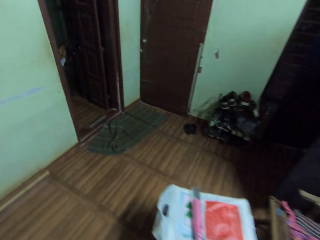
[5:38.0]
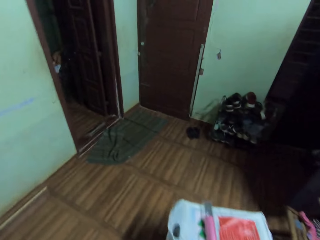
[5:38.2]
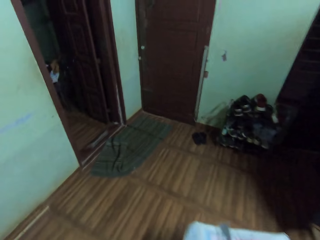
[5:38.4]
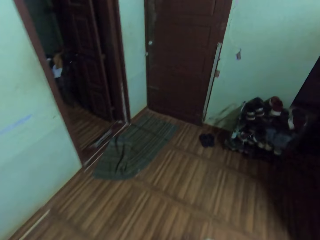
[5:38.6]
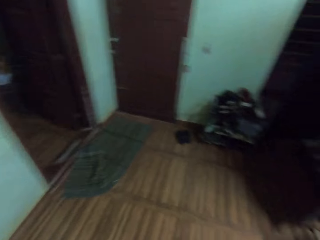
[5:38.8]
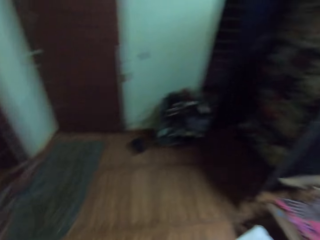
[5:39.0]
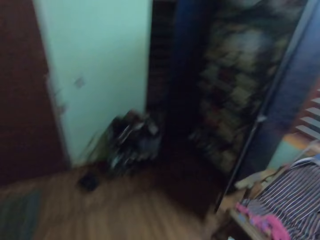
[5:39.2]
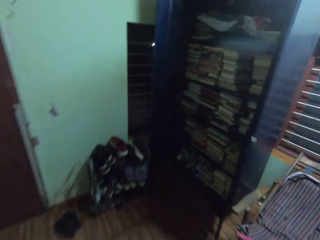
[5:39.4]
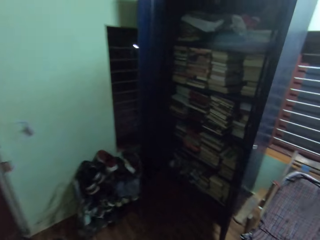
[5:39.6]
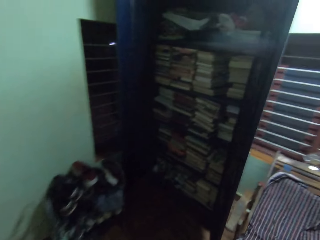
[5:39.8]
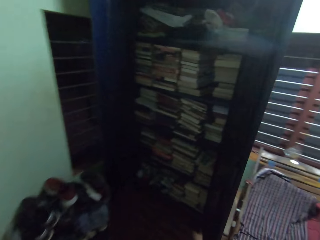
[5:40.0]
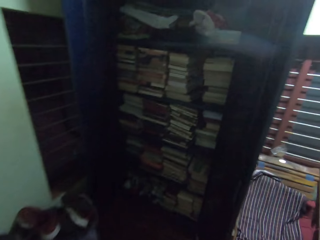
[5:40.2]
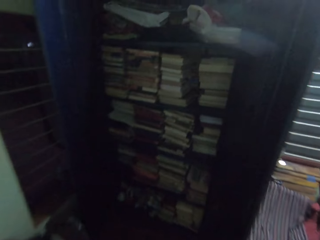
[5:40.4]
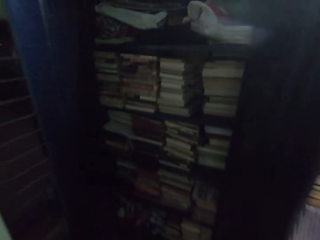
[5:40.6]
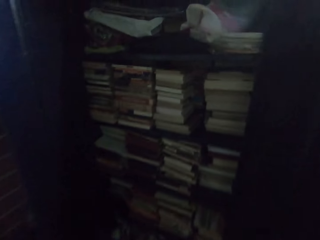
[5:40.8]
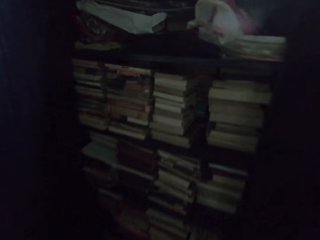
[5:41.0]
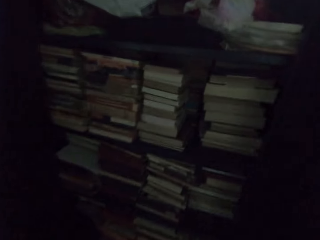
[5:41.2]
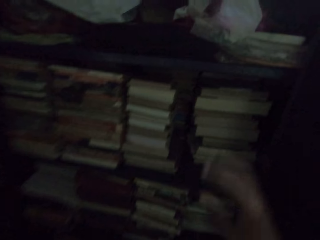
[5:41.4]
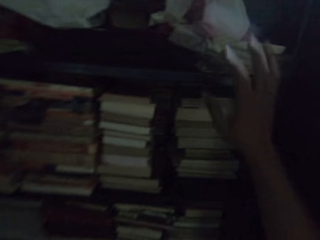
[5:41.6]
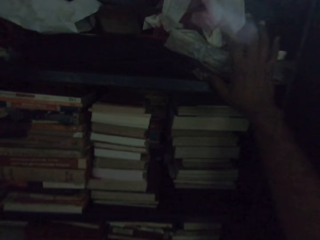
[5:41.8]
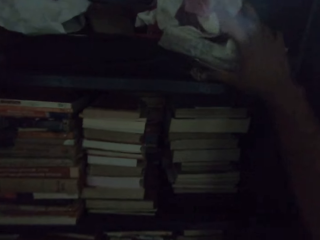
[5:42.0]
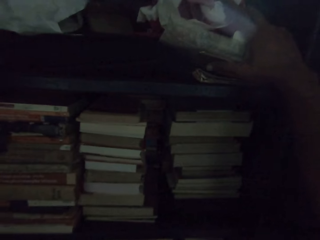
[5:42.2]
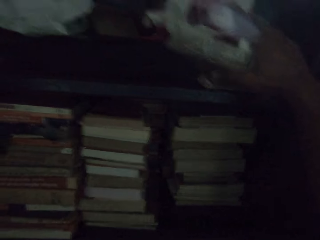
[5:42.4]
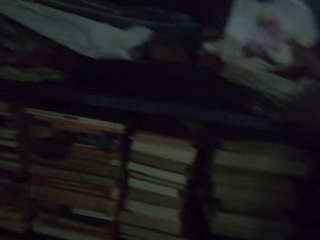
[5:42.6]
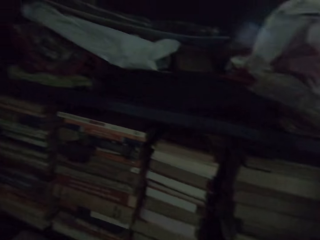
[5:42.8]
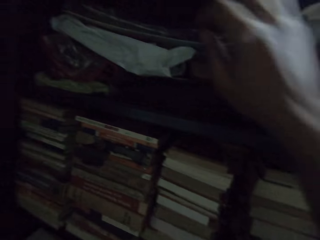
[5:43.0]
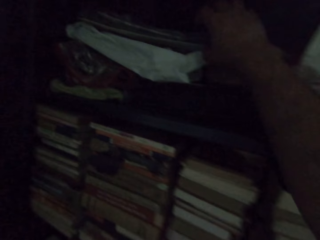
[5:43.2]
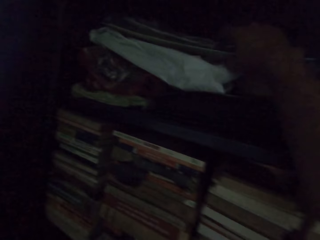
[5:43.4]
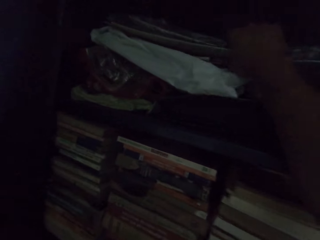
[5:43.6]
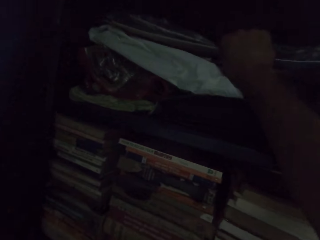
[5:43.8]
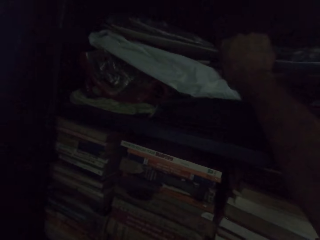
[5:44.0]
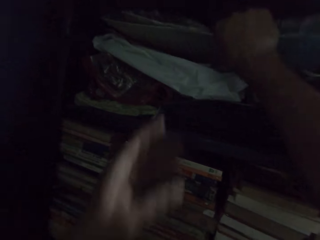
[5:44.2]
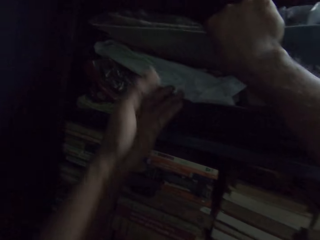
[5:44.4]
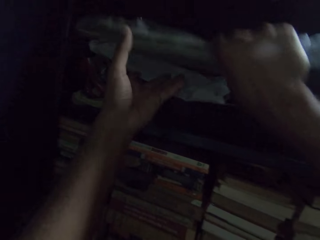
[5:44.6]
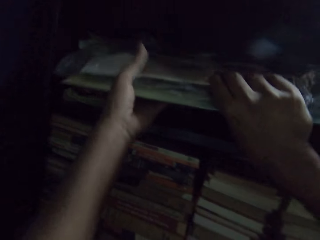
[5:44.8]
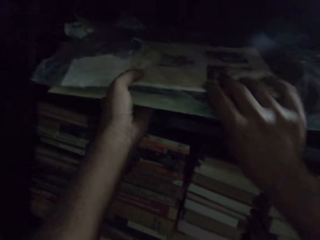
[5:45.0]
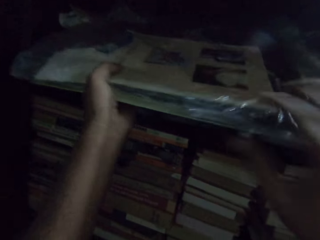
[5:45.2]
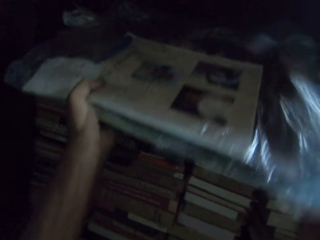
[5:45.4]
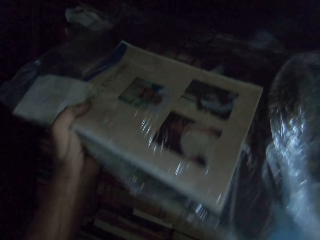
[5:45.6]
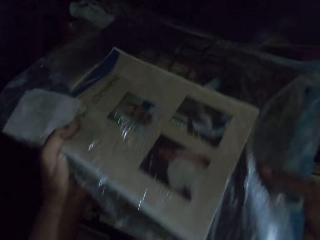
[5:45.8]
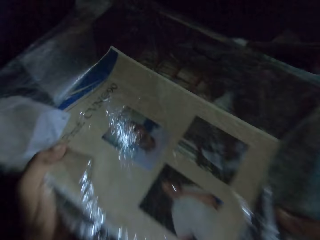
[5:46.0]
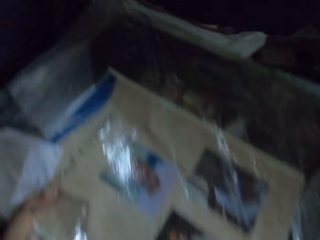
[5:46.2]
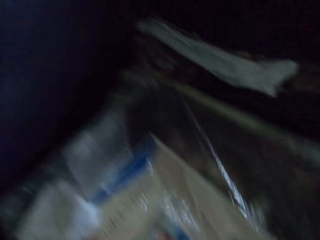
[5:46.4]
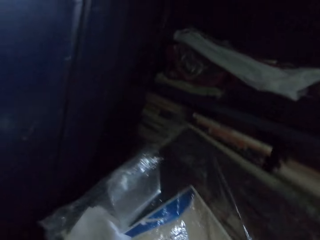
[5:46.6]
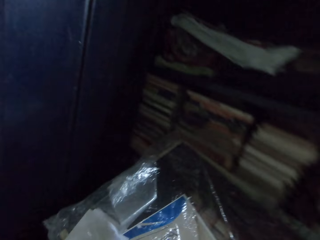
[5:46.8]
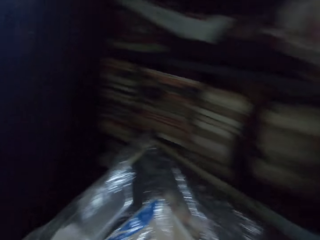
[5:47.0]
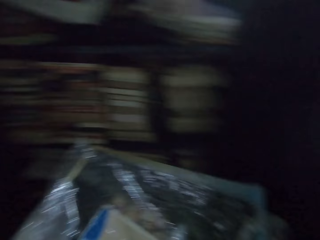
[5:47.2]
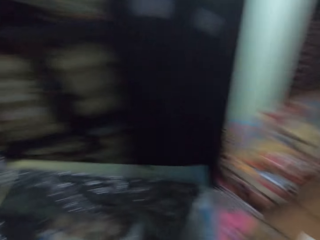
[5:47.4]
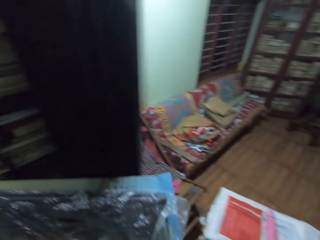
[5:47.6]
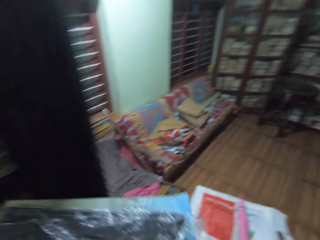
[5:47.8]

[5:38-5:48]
The camera wearer walks around in the room. They touch a polythene bag. They take a polythene or nylon bag with a blanket or book from the shelf.

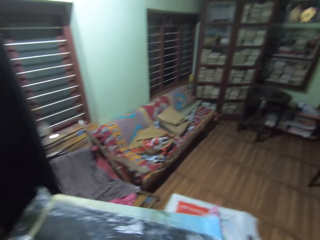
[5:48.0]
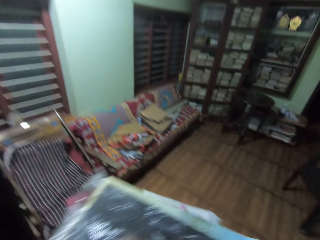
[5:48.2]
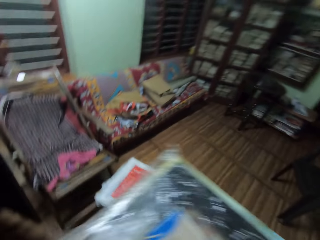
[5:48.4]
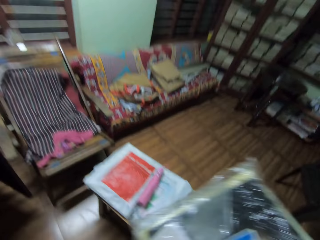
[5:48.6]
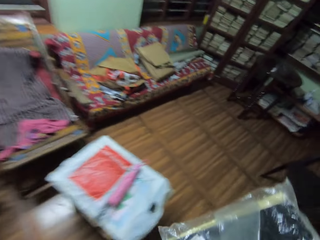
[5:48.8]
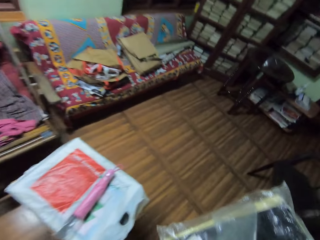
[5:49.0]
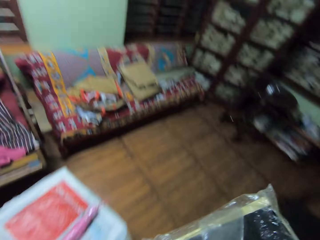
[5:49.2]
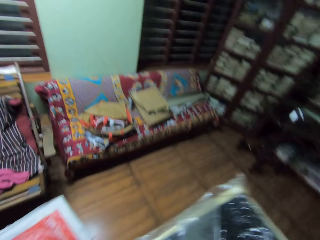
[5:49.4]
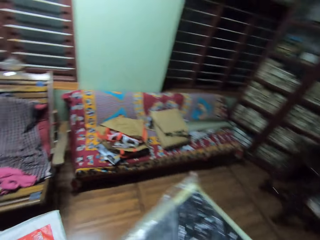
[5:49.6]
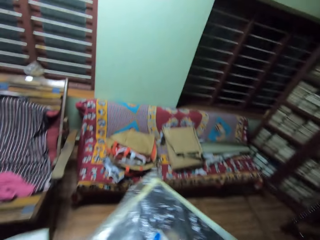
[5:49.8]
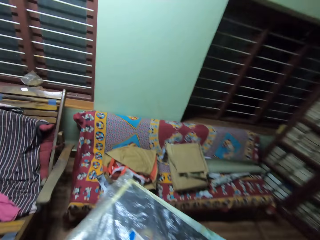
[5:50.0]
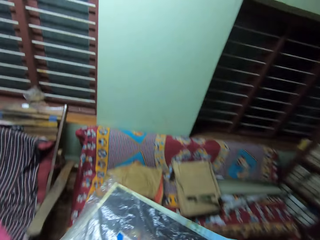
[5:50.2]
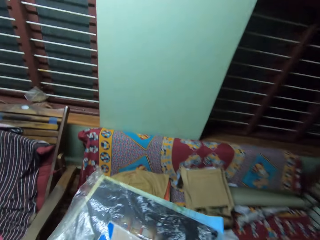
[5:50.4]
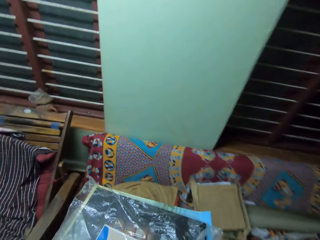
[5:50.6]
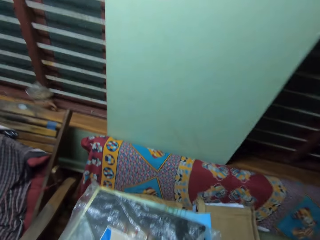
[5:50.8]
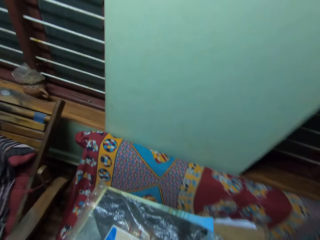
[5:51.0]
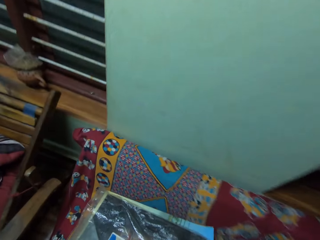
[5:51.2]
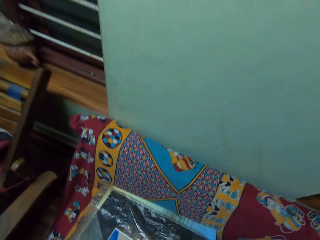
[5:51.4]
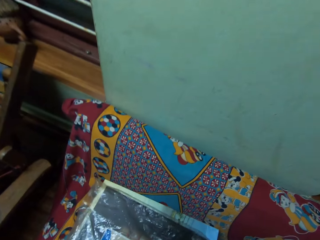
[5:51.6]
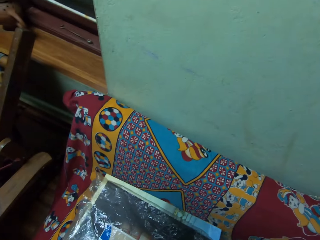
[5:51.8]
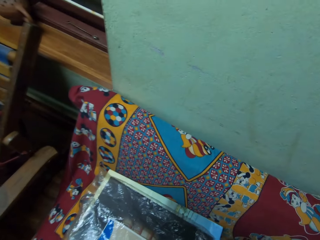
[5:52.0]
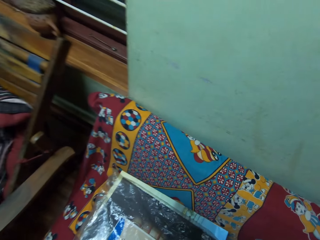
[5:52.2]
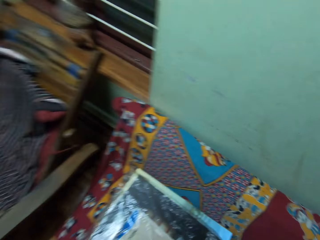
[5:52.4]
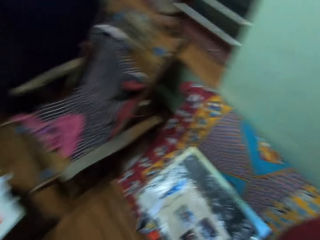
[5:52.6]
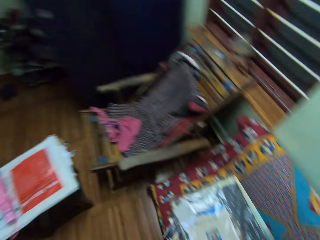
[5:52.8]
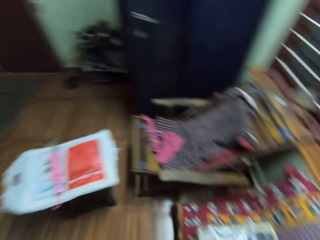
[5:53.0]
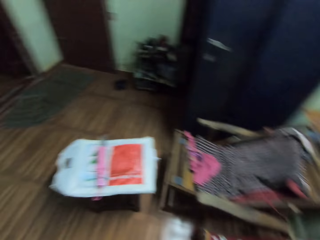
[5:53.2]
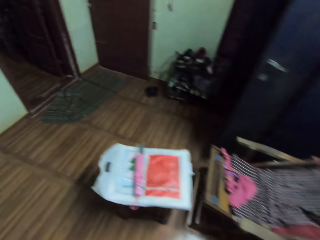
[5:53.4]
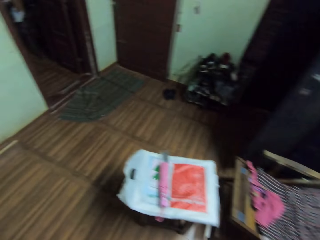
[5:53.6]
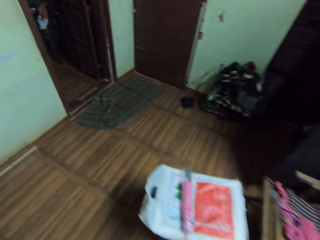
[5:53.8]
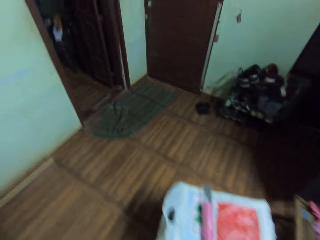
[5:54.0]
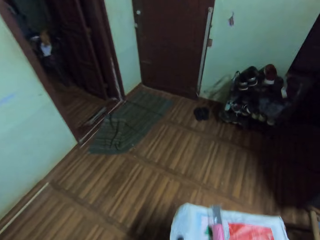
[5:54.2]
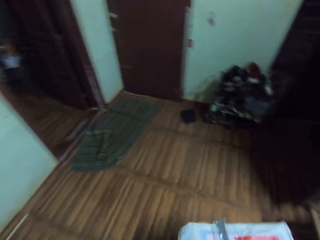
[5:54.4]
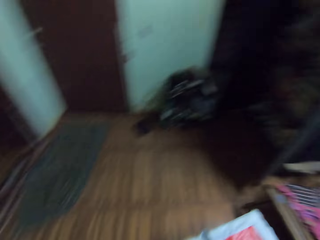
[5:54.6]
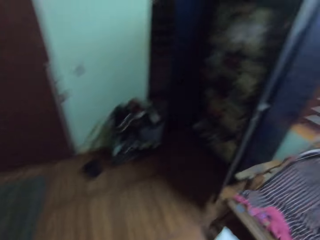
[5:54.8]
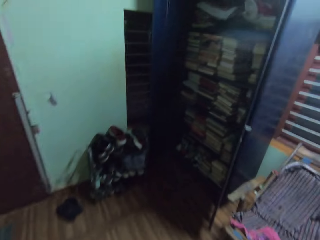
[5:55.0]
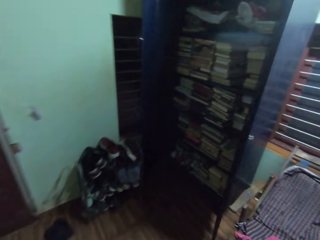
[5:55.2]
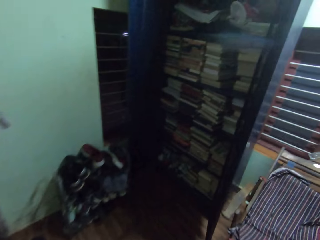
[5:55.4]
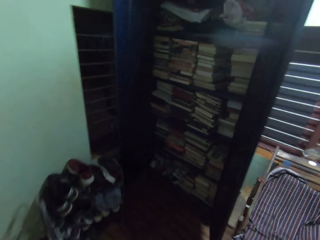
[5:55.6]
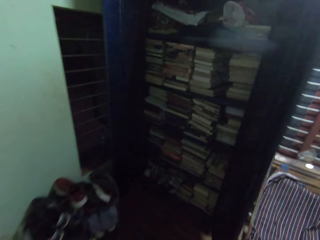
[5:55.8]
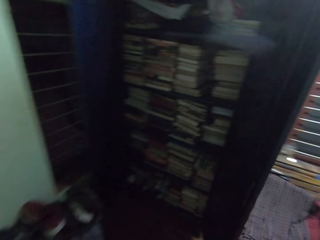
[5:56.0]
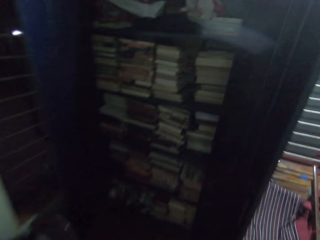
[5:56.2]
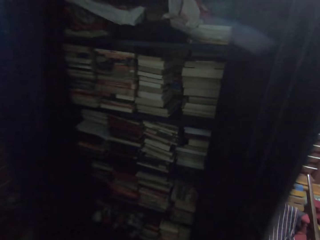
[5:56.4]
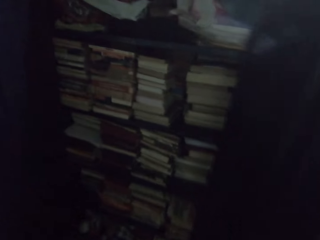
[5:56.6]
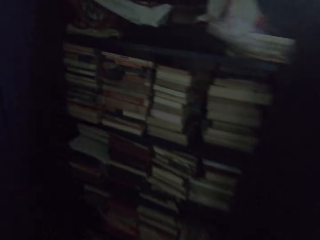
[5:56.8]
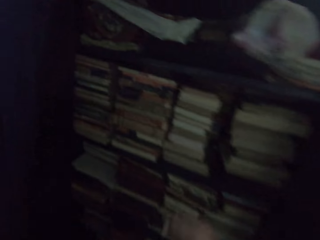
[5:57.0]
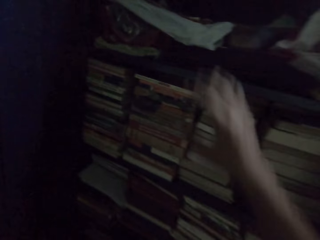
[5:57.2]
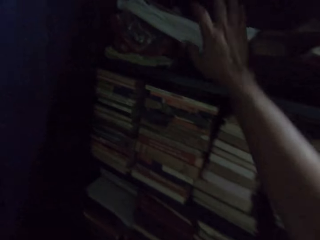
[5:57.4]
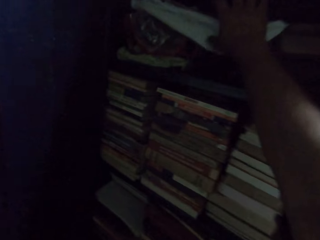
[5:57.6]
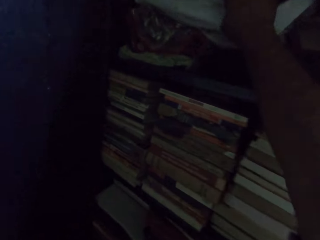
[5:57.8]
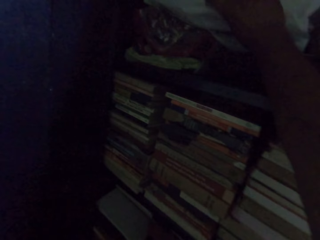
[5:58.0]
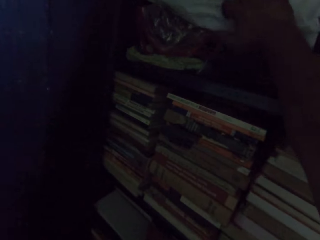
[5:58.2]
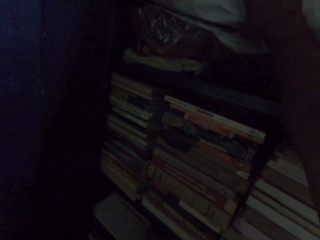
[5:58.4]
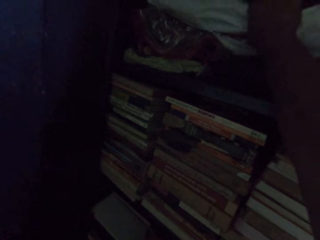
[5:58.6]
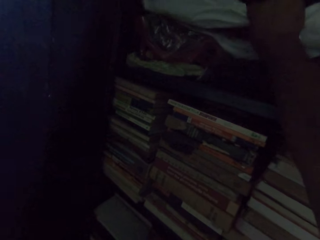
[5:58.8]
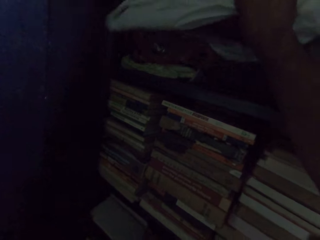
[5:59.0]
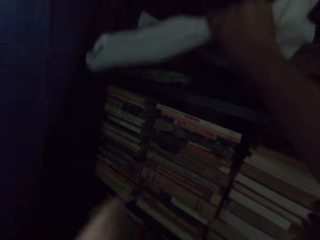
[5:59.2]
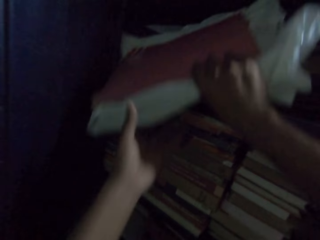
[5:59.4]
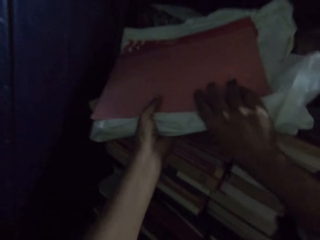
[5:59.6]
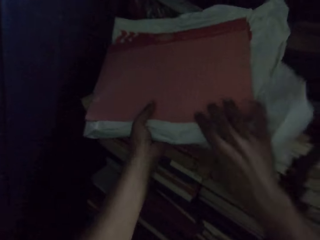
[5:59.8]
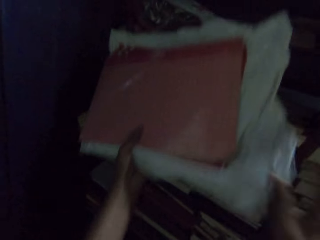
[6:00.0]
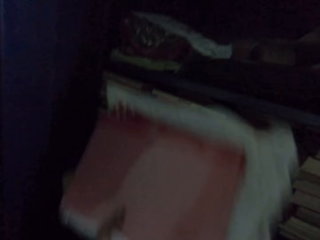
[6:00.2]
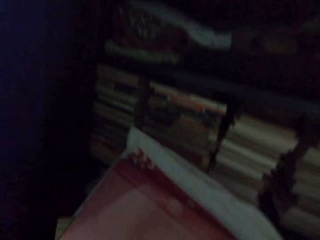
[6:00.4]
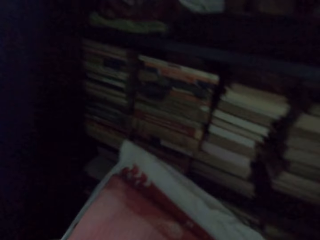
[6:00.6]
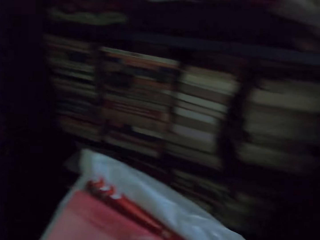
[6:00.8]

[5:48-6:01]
The camera wearer carries a nylon bag and a book around in the room. They put the book and the nylon bag on a seat. They walk around in the room. They pick up the nylon bag and the book.
